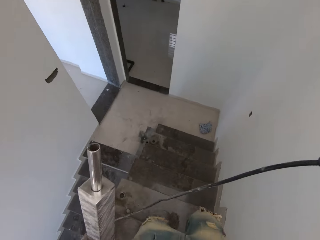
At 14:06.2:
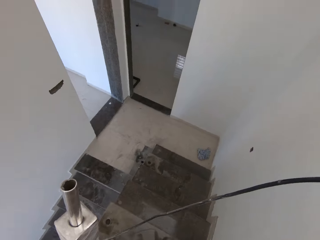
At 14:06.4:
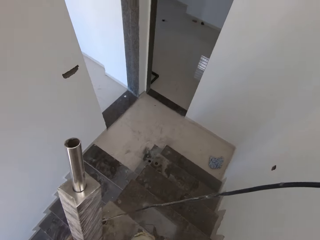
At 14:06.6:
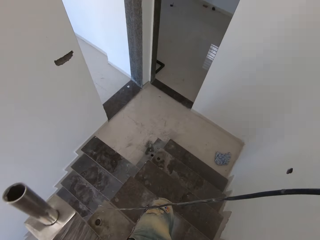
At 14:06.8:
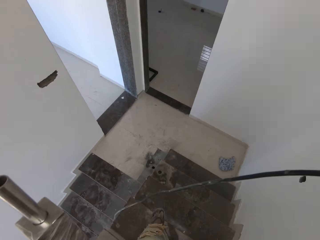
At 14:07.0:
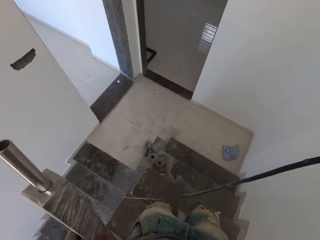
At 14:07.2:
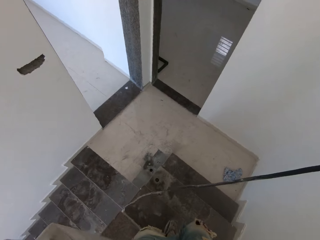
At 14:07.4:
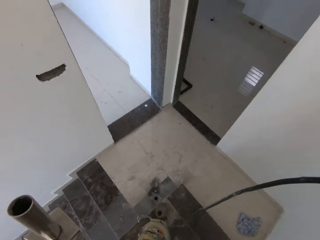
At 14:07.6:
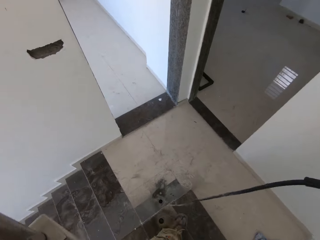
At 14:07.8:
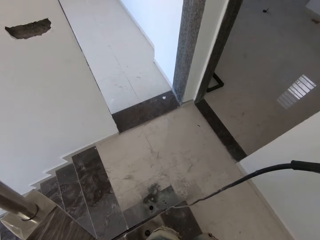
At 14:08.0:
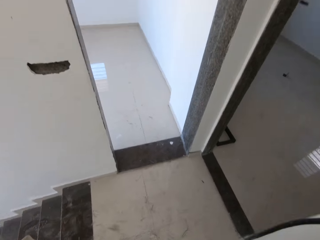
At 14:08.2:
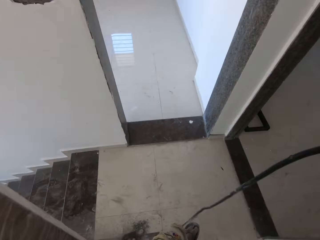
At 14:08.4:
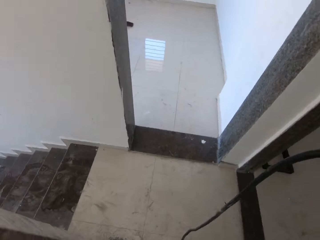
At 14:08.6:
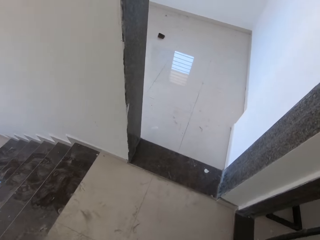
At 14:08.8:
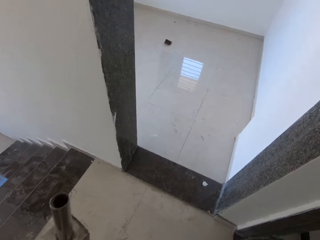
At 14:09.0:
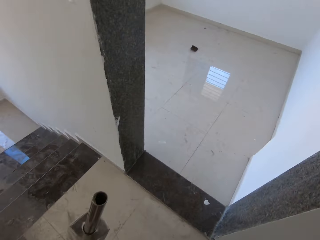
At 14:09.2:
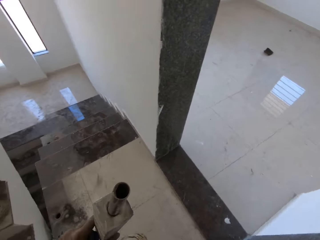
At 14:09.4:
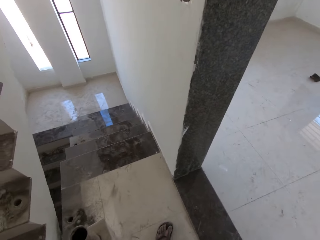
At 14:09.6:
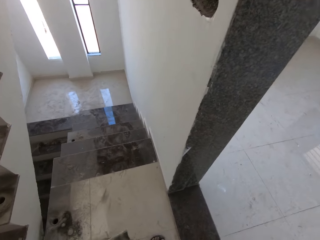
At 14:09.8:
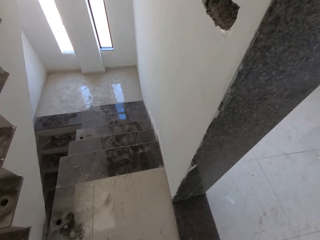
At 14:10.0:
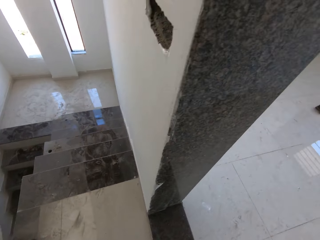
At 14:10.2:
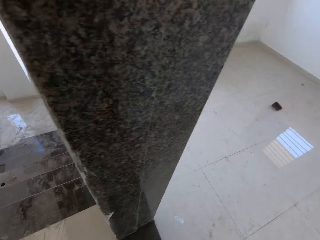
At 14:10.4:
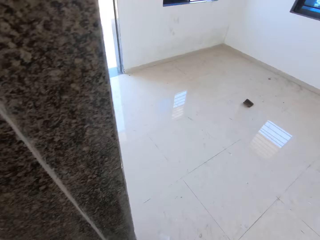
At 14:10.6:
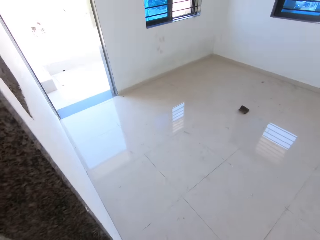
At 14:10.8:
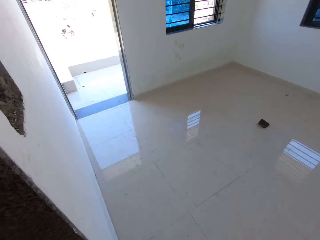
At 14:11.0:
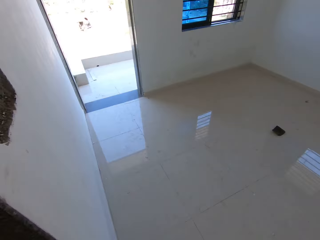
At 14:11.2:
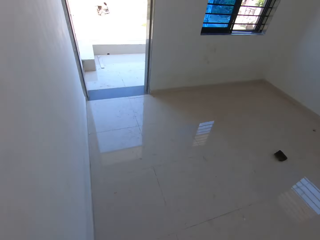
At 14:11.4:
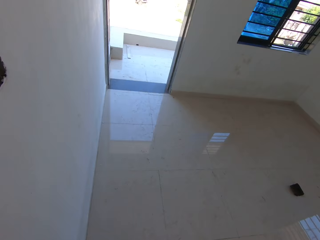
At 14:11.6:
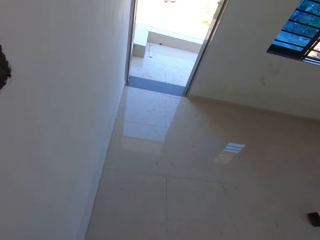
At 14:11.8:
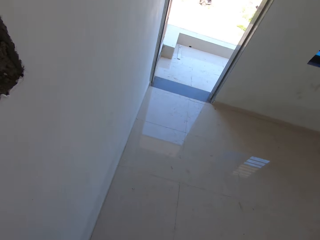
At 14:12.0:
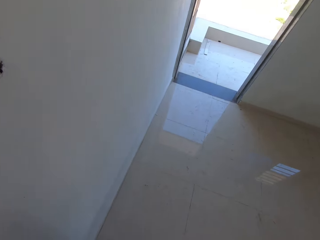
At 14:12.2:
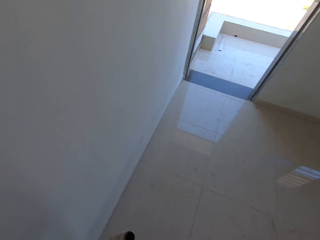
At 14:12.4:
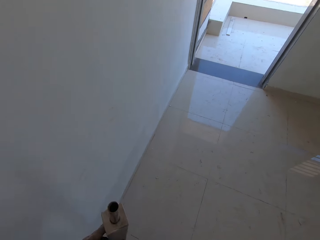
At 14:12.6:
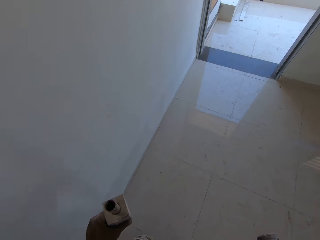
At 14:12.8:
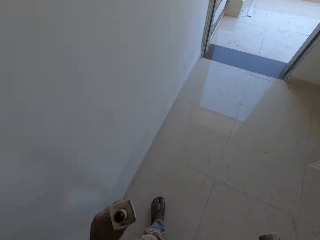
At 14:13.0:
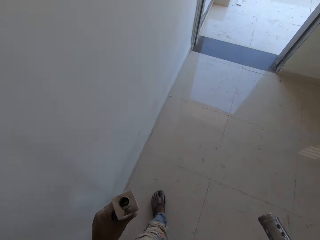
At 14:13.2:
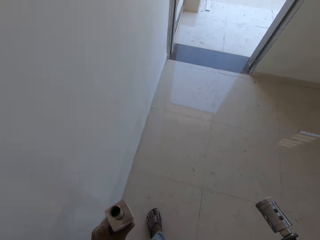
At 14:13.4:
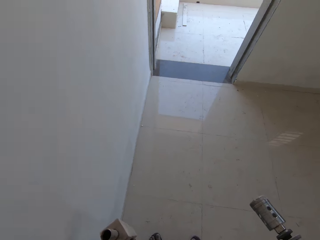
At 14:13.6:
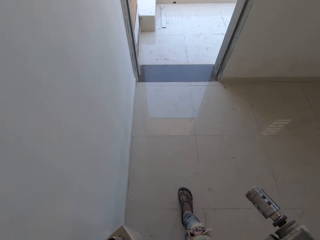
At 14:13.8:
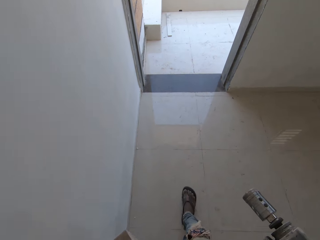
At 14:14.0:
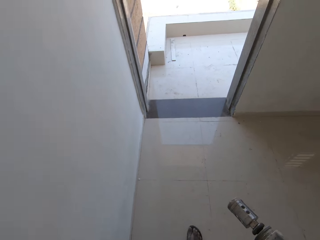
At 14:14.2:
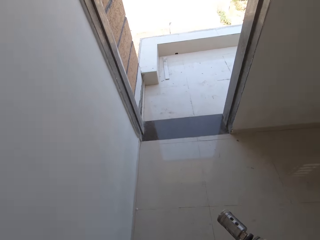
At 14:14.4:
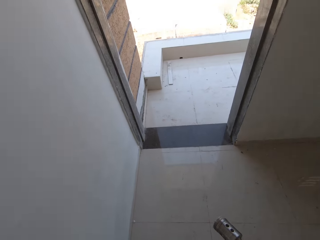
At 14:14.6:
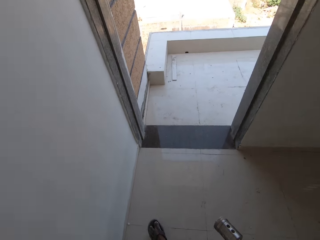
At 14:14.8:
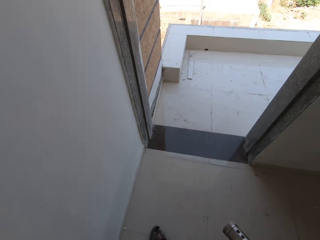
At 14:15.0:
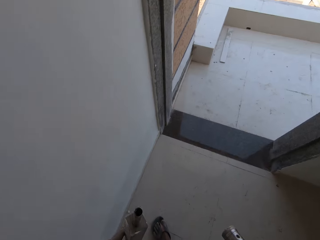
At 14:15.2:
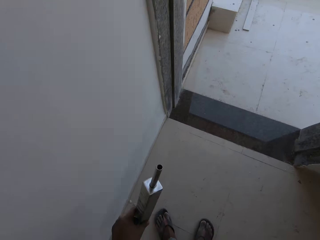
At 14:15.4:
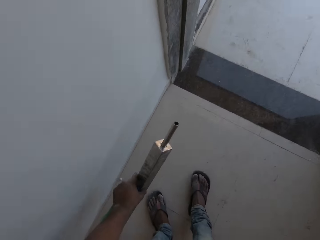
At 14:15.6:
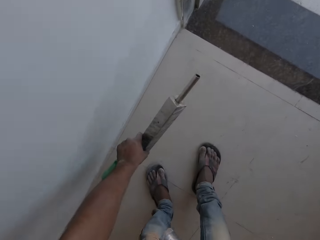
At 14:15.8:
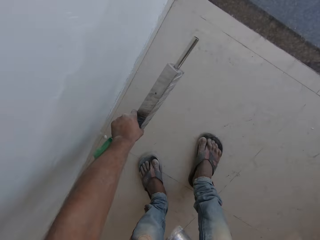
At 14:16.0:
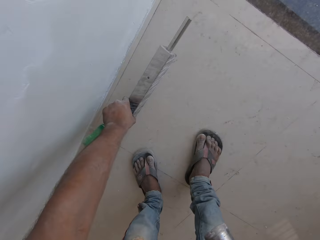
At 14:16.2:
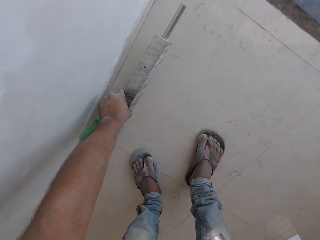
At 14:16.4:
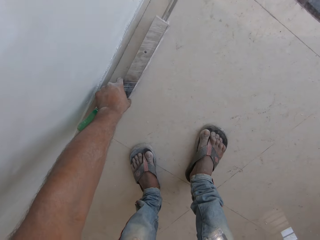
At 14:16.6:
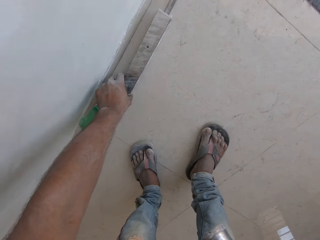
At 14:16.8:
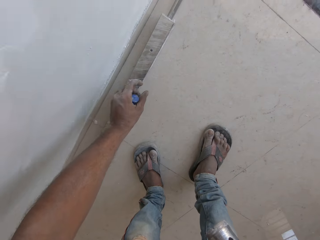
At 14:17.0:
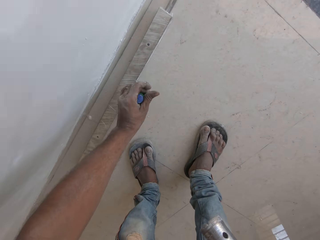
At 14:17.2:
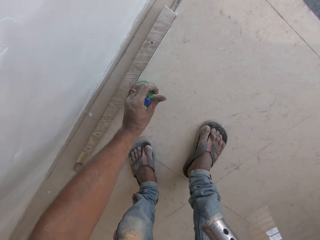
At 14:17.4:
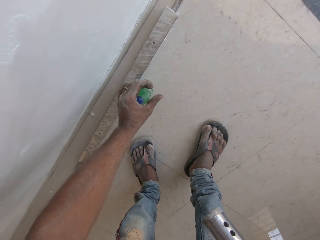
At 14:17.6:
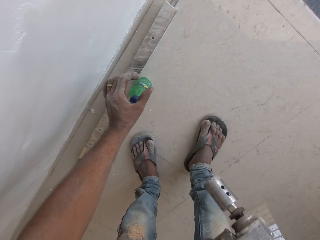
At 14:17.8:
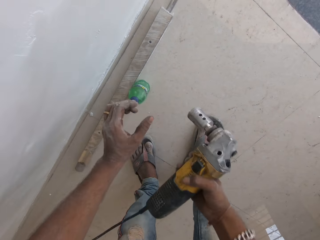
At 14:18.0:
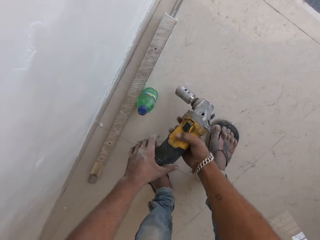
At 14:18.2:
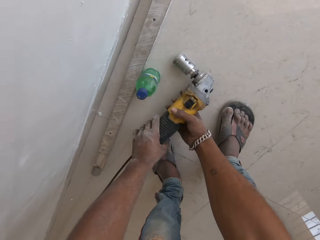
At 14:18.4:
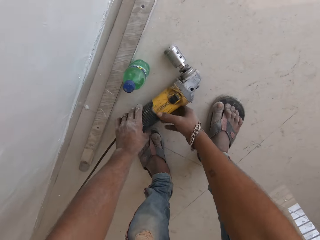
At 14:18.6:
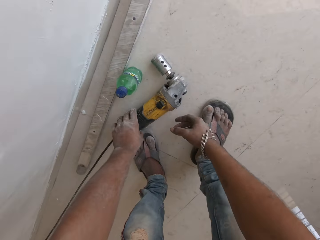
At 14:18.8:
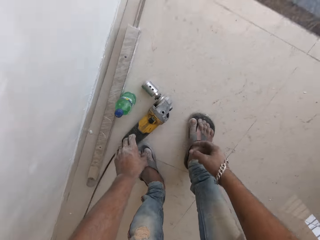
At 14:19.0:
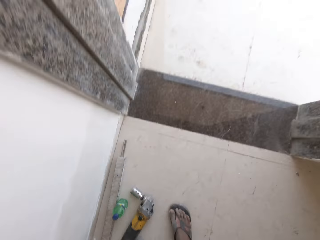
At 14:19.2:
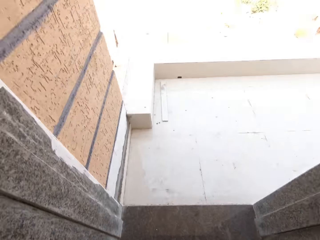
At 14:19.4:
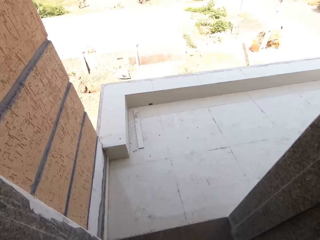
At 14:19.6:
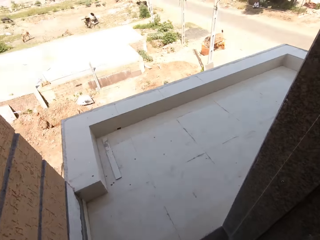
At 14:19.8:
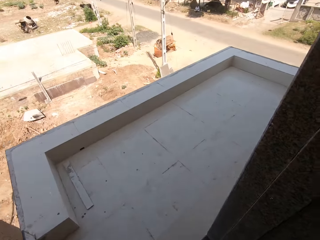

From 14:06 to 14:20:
The camera wearer enters a room. He walks towards the balcony. He bends towards the floor. He drops the post, a stainless steel baluster, on the floor with his right hand. He drops the bottle on the floor with his right hand. He holds the drill with both his hands, places his left hand on the drill, and drops the drill on the floor with both hands. He stands up.

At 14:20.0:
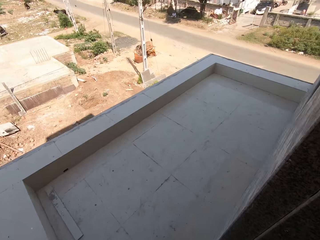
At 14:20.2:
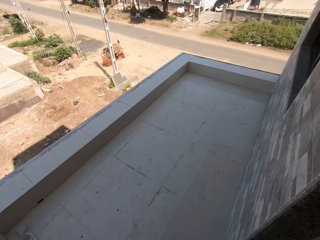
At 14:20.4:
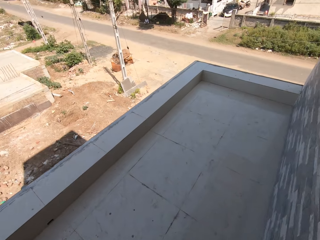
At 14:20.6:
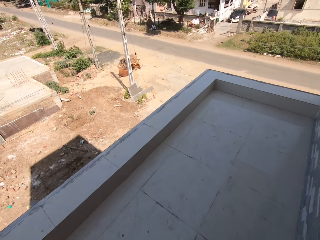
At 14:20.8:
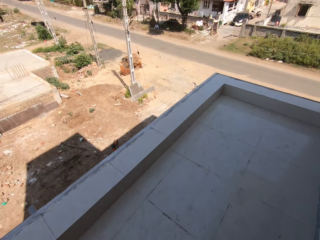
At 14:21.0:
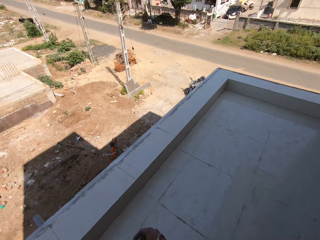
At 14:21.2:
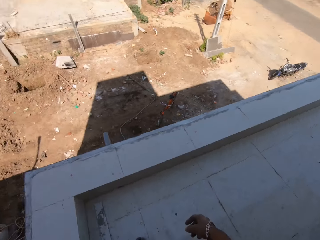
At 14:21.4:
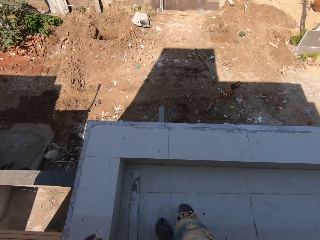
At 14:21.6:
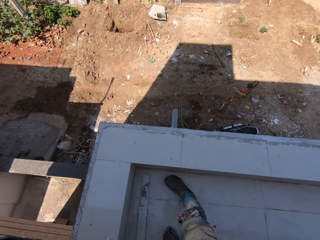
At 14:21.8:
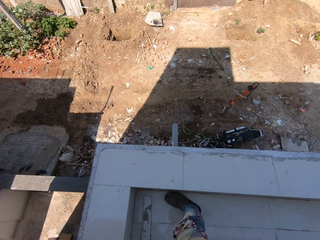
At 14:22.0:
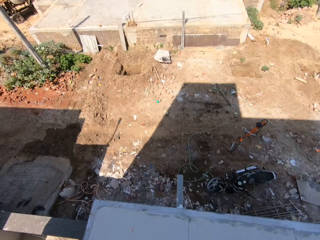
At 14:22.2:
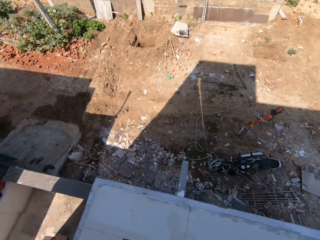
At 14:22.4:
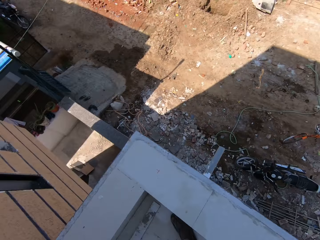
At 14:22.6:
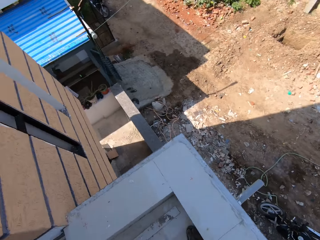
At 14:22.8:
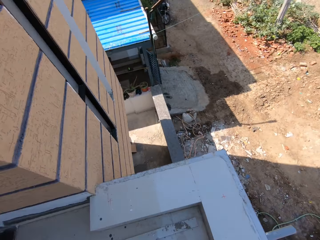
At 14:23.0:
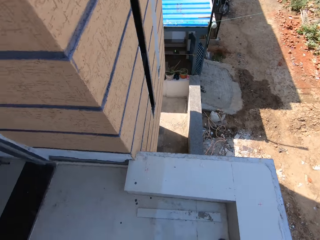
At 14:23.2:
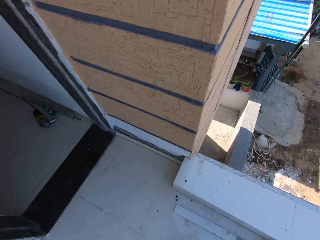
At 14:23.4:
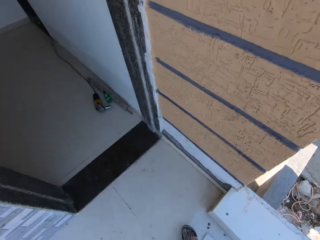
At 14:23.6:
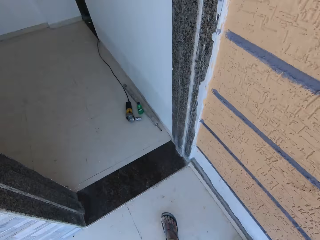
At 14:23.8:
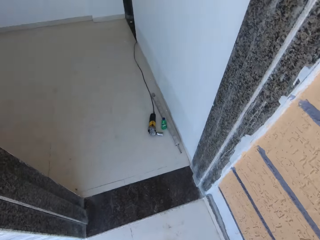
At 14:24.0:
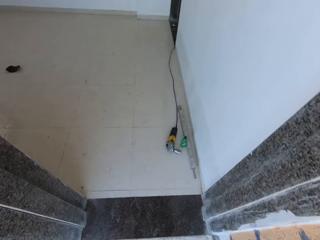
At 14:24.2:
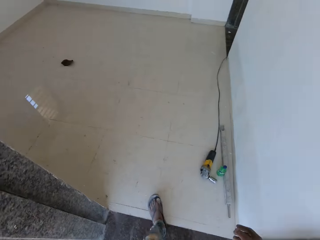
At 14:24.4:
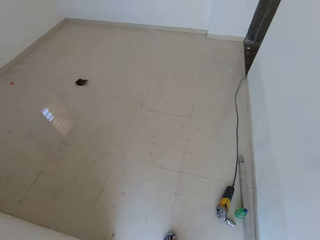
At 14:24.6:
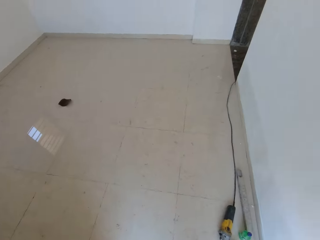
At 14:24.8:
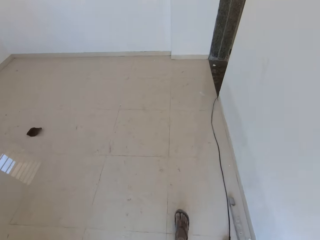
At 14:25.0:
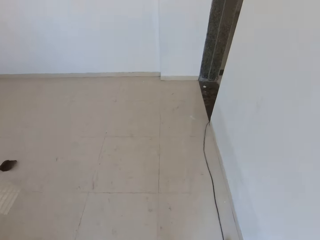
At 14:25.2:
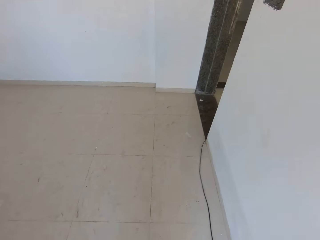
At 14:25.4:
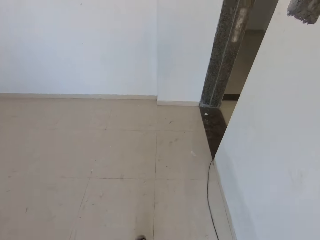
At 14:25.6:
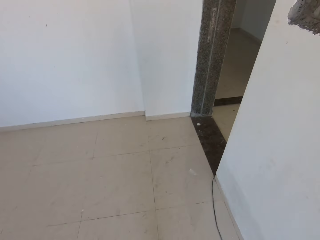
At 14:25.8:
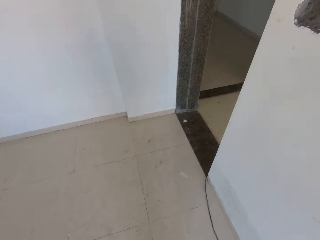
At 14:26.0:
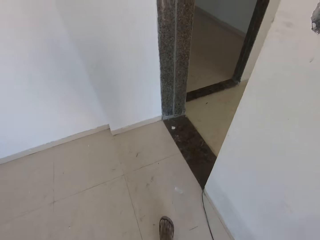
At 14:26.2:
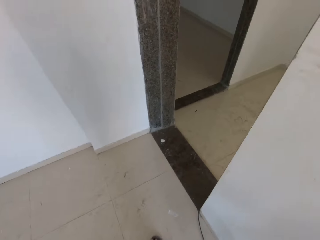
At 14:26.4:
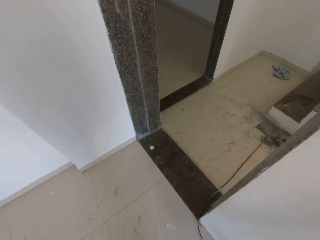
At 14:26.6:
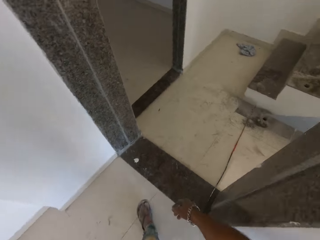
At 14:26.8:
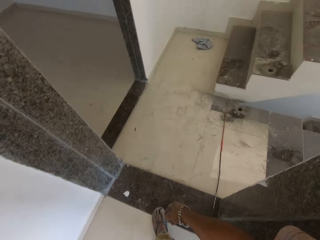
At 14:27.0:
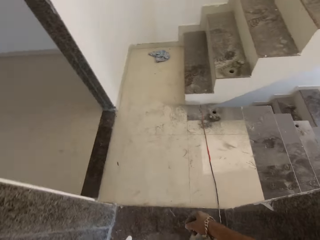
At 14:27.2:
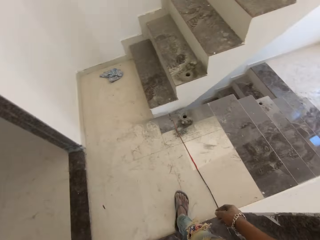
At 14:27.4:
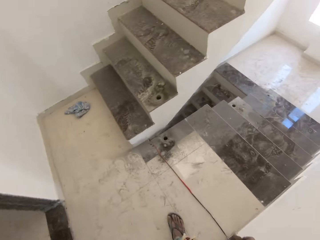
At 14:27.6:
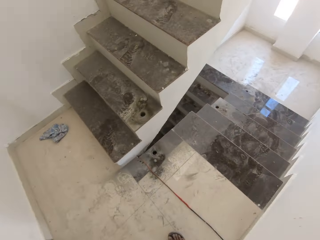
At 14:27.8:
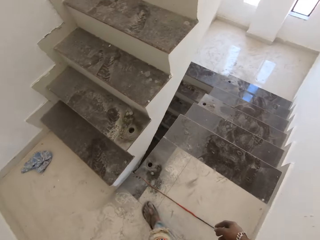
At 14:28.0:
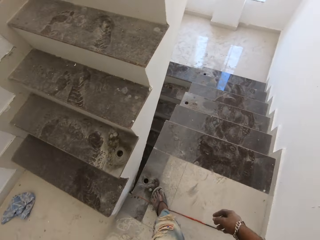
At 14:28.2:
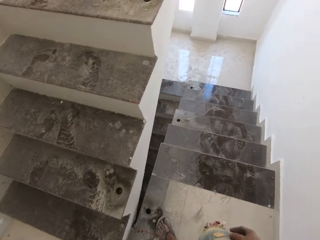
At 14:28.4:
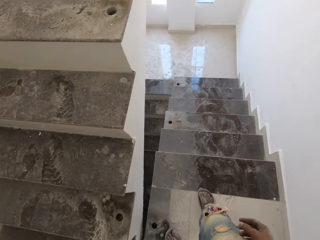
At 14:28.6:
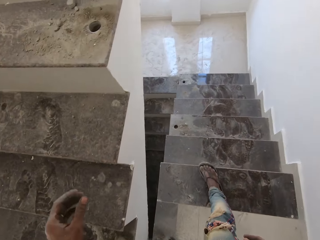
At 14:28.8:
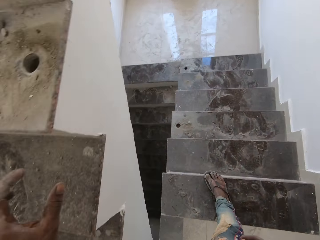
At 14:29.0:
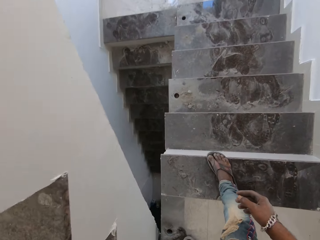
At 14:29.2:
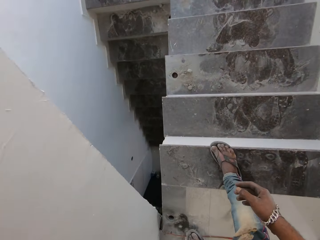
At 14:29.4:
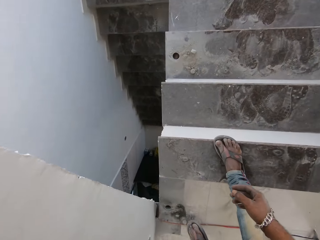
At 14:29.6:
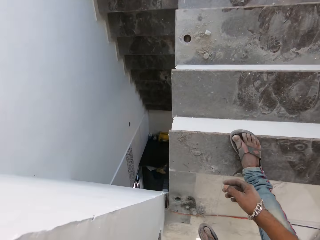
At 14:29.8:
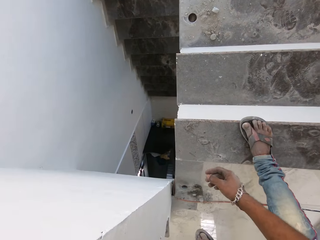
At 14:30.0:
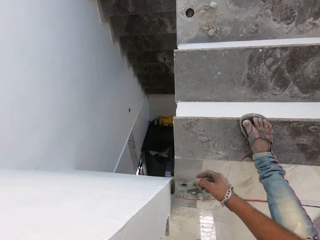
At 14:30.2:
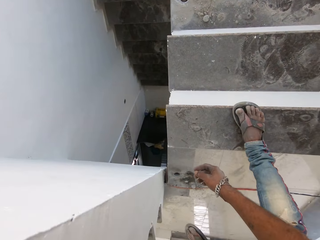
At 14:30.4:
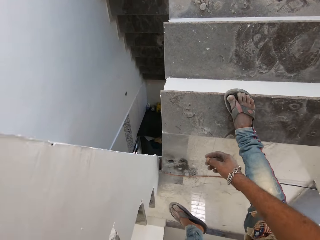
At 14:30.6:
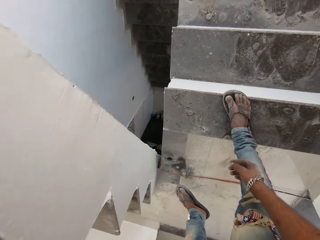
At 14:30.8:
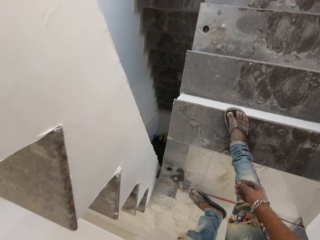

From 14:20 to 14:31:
The camera wearer walks towards a balcony. He spits on the ground. He walks towards the room. He walks towards the stairs. He interacts with a man. He places his hand on the stairs. He talks to the man.
